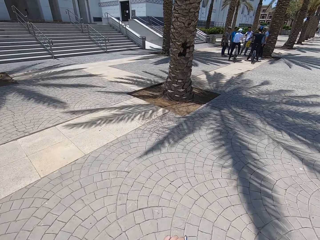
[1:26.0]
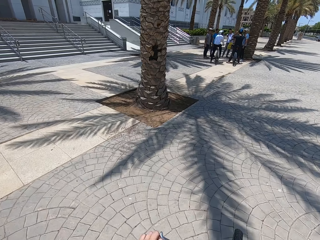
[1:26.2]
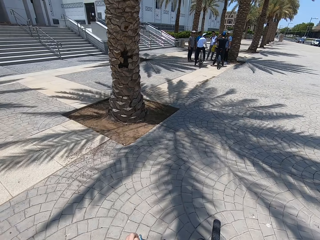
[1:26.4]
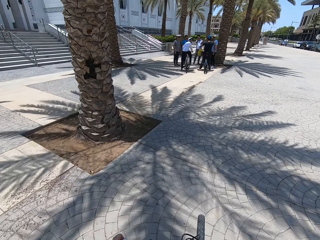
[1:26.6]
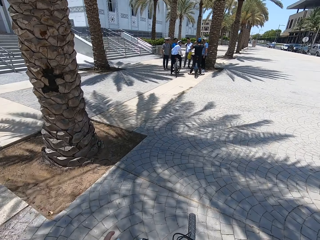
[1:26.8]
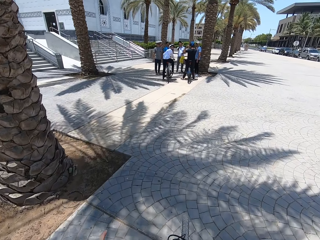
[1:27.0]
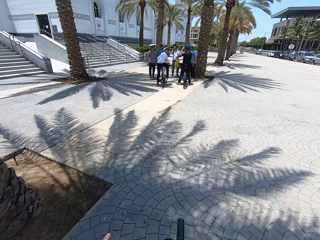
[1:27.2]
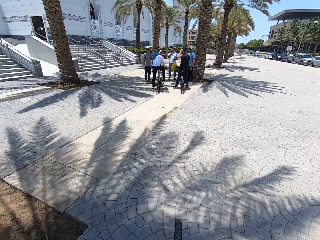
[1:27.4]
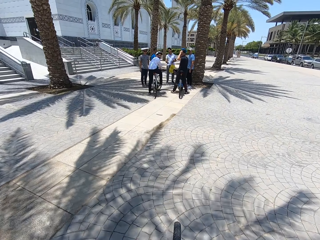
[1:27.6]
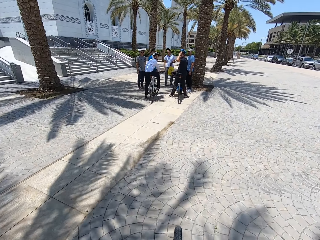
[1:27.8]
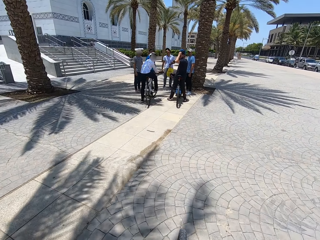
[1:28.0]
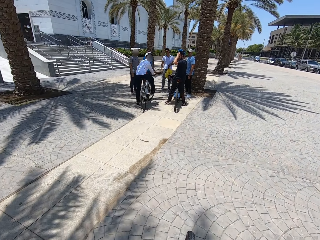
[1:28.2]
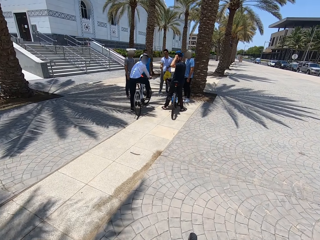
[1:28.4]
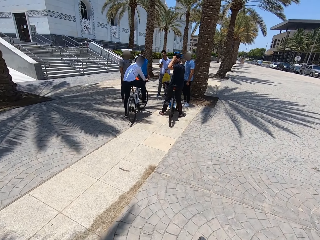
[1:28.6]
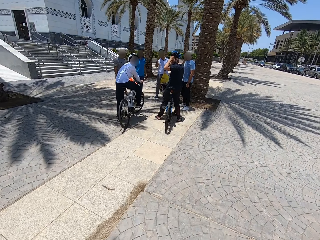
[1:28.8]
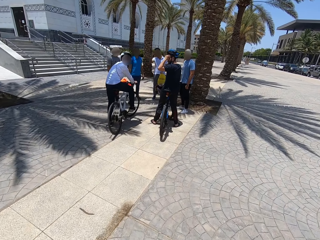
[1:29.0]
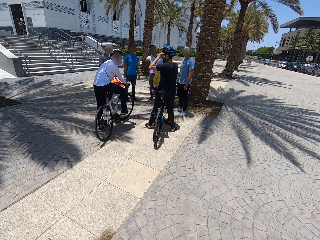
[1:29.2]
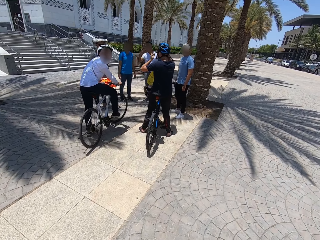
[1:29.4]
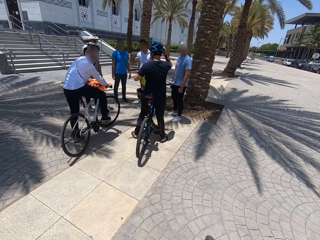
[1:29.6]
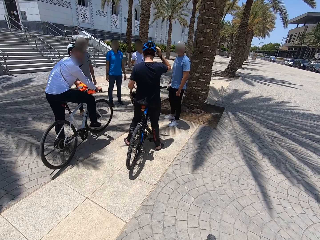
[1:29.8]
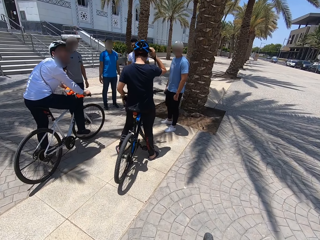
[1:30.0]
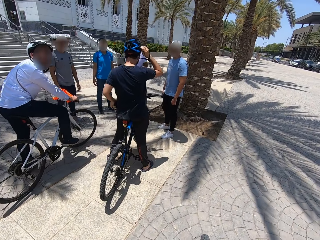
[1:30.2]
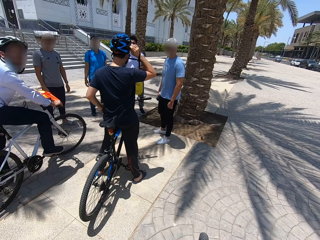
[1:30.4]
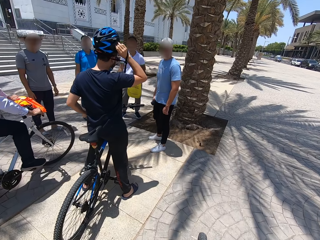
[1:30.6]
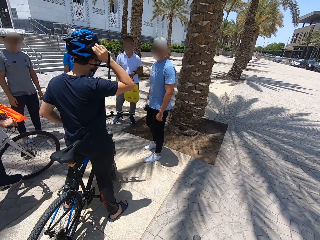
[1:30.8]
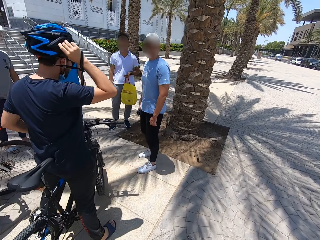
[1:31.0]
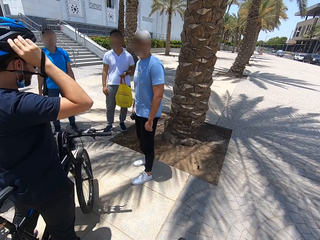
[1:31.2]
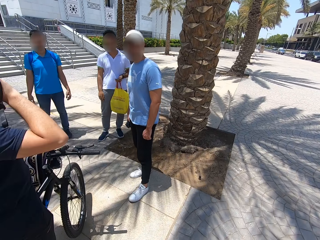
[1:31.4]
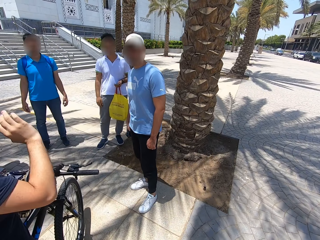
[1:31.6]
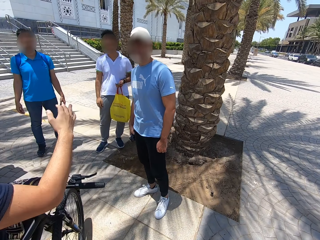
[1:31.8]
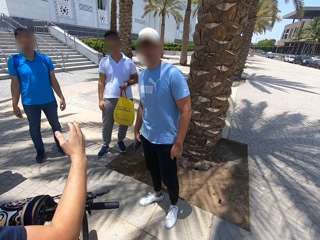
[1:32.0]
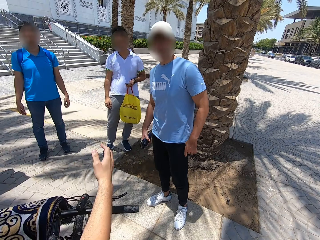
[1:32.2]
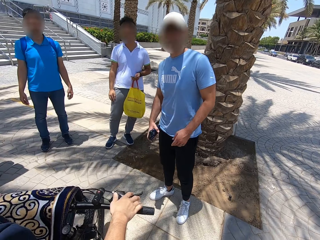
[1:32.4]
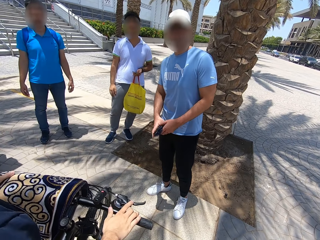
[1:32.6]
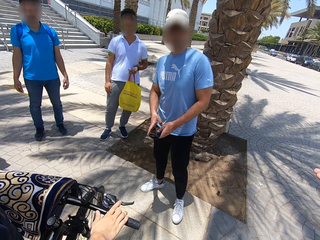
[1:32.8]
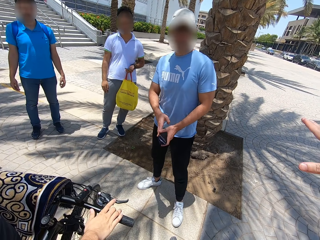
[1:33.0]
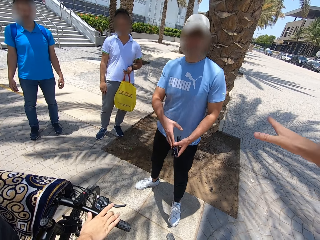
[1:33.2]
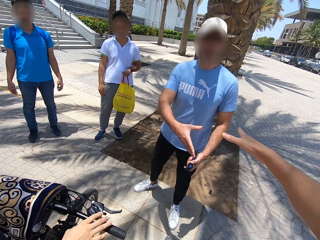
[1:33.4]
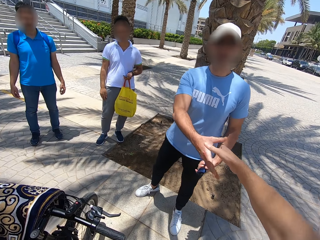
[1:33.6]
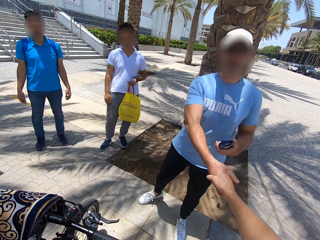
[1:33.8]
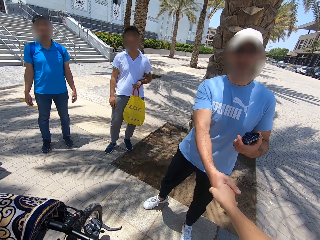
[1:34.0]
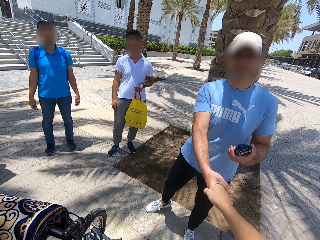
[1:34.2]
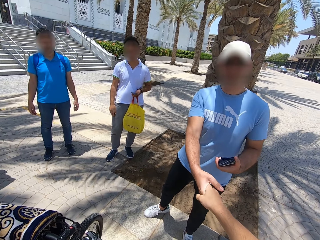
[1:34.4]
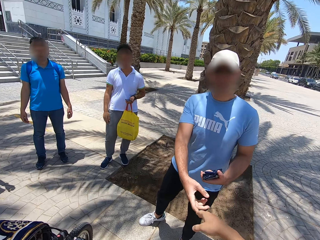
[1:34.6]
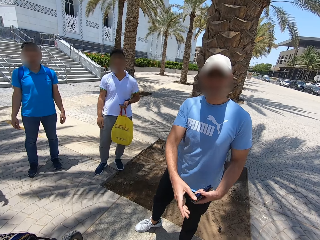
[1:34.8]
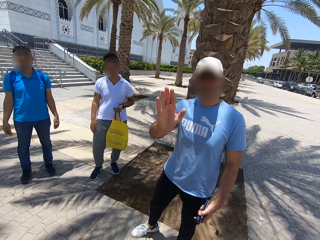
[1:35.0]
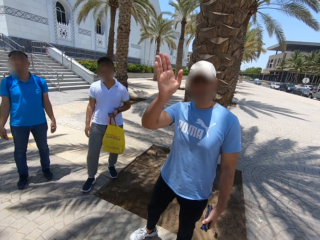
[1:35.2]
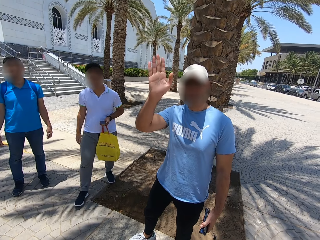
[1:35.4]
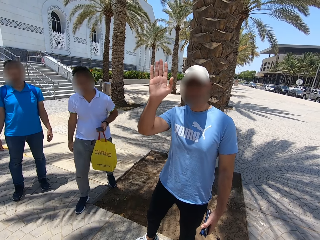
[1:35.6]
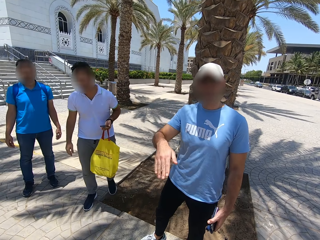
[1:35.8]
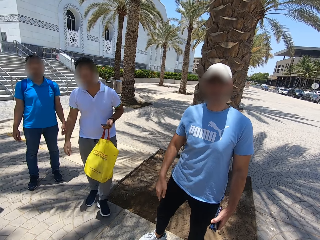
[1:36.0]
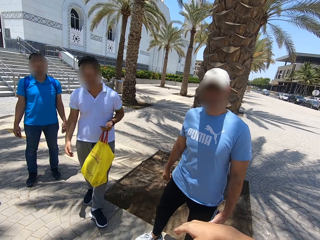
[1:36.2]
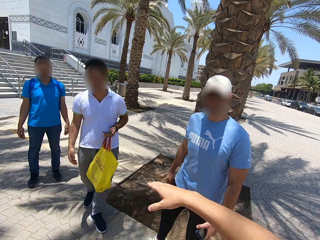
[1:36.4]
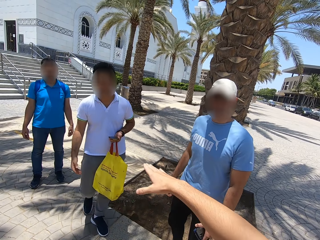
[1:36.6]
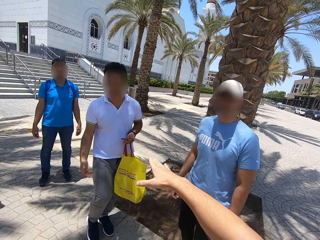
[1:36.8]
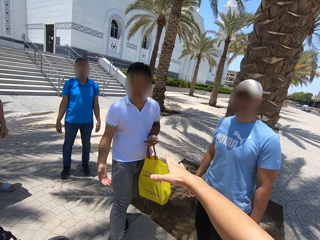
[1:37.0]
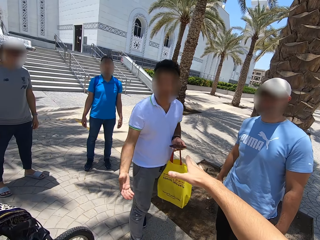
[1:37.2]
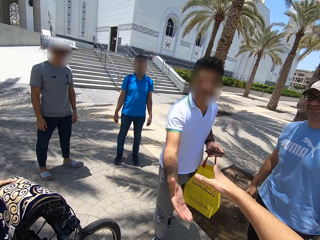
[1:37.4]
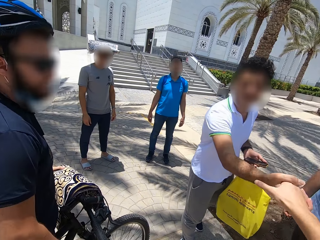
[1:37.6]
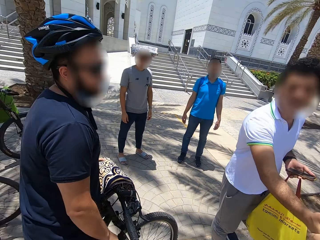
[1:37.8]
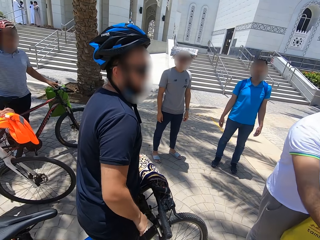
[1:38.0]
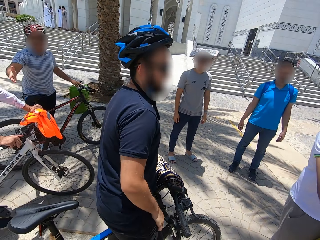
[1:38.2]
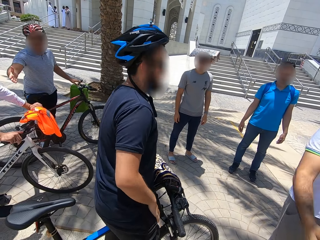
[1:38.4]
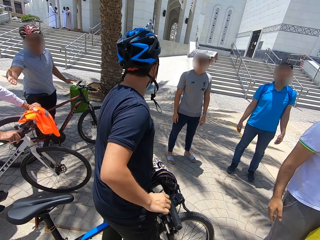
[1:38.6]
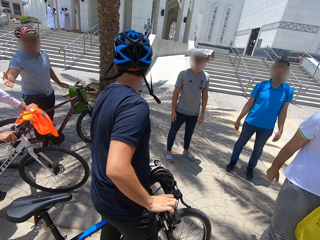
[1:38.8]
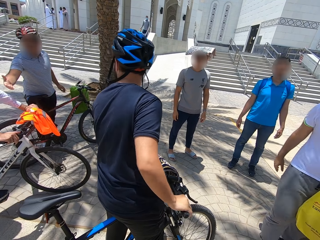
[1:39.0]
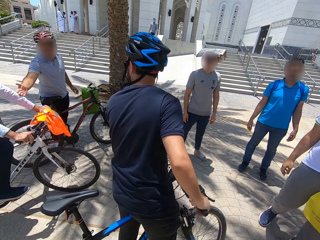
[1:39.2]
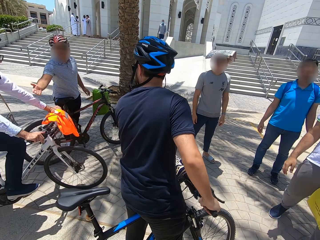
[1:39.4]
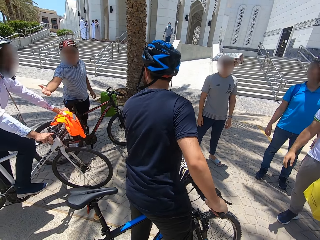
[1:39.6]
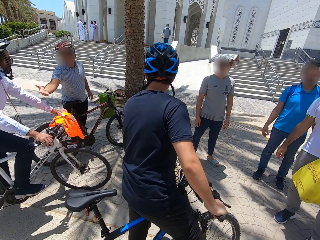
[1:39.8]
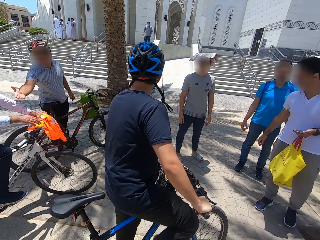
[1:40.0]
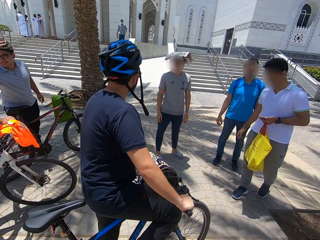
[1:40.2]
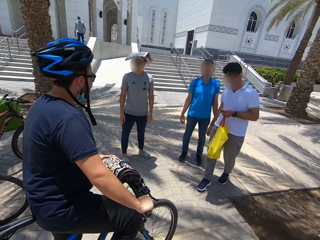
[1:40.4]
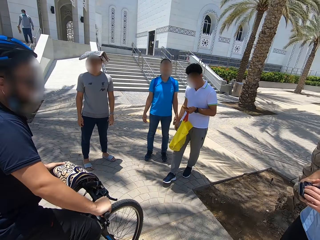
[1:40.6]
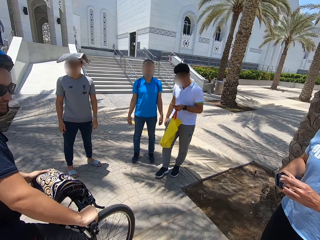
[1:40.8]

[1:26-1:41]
The camera wearer stops the bicycle. He greets the man. He shakes hands with the man. The man waves his hand on the walkway. Another man walks on the walkway. The camera wearer moves his hand. He greets the other man. He shakes hands with the other man. He looks around to the other people. The other man backpedals on the walkway. Someone greets another man.

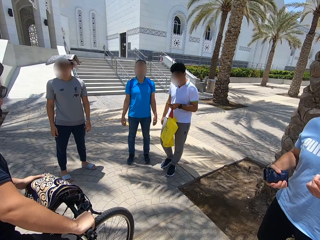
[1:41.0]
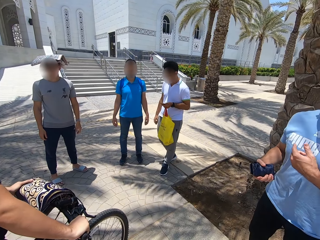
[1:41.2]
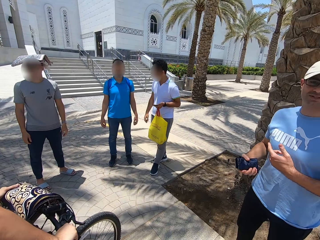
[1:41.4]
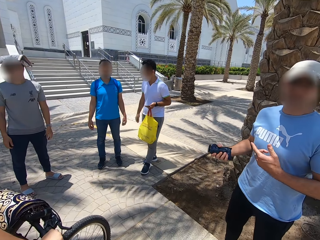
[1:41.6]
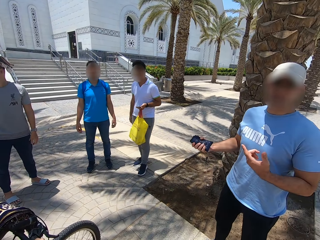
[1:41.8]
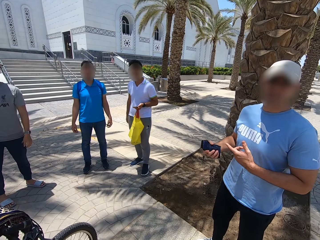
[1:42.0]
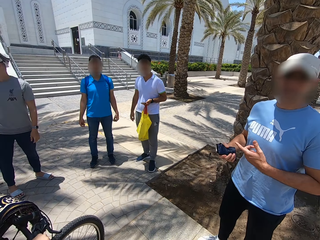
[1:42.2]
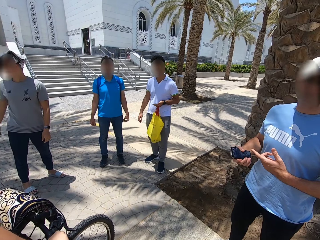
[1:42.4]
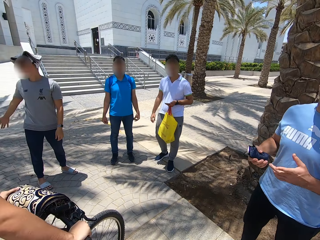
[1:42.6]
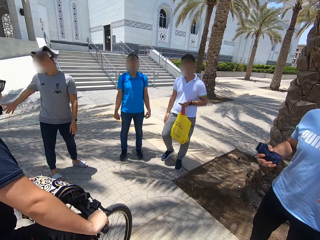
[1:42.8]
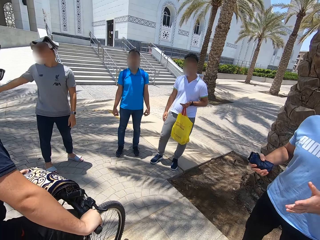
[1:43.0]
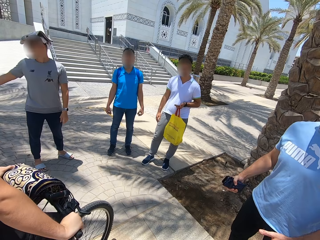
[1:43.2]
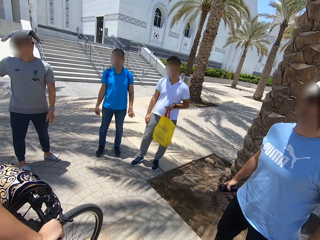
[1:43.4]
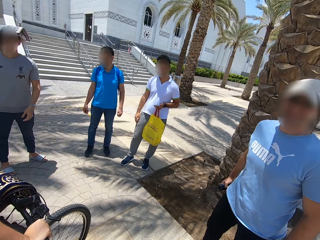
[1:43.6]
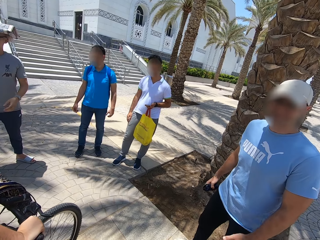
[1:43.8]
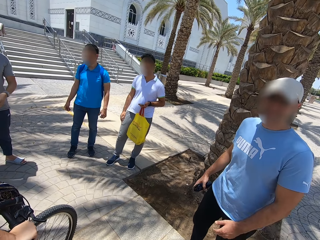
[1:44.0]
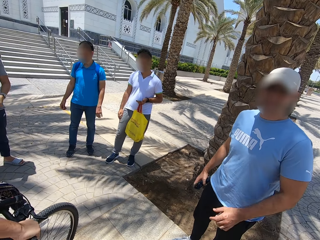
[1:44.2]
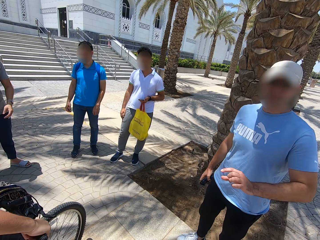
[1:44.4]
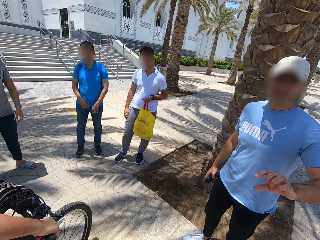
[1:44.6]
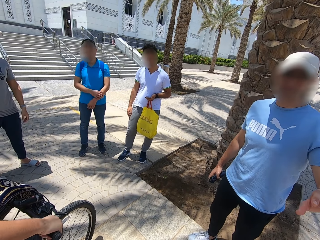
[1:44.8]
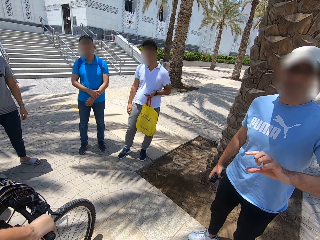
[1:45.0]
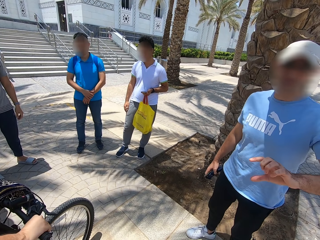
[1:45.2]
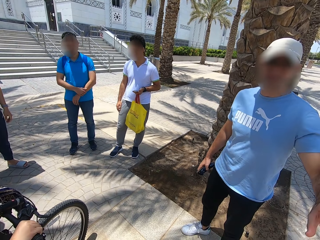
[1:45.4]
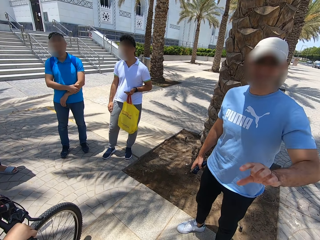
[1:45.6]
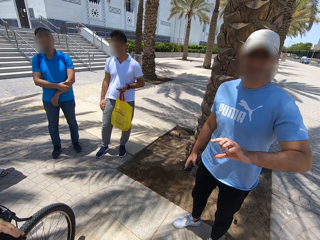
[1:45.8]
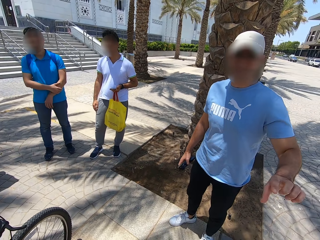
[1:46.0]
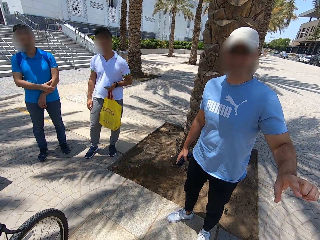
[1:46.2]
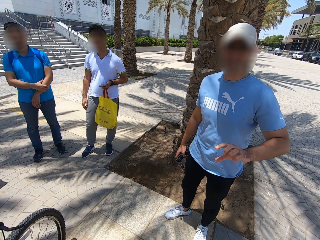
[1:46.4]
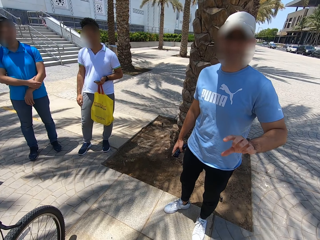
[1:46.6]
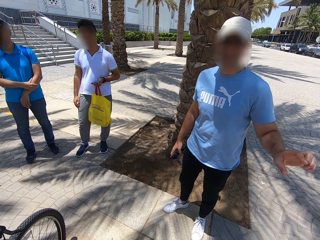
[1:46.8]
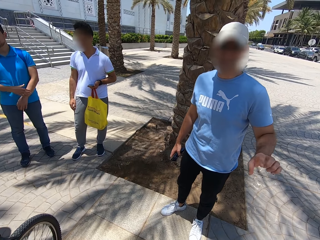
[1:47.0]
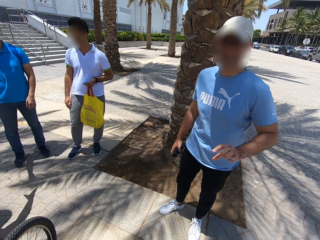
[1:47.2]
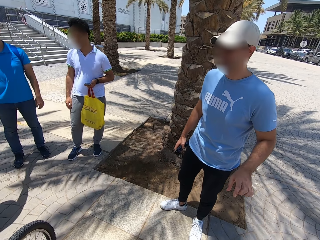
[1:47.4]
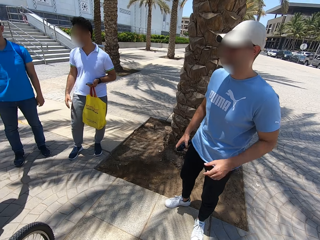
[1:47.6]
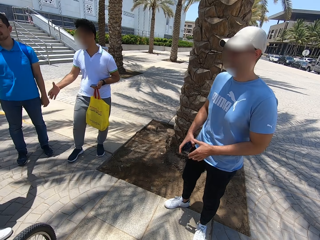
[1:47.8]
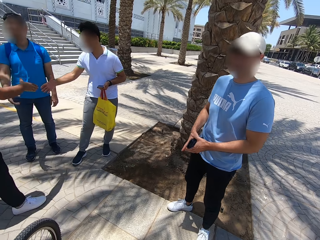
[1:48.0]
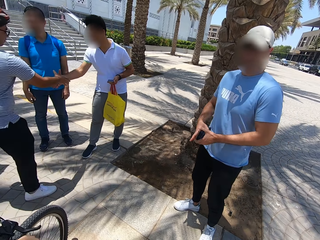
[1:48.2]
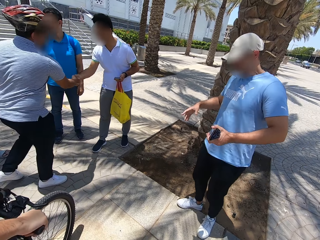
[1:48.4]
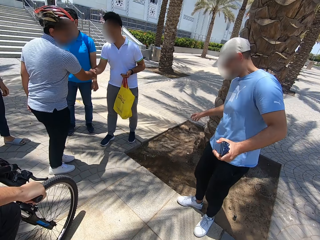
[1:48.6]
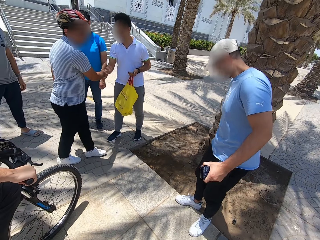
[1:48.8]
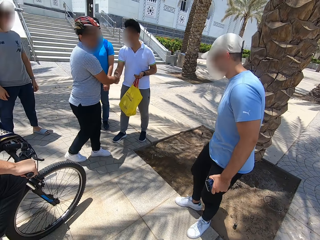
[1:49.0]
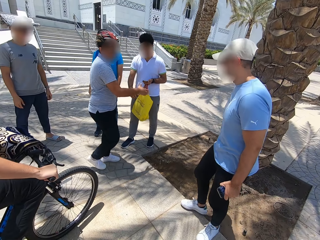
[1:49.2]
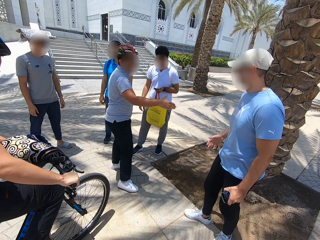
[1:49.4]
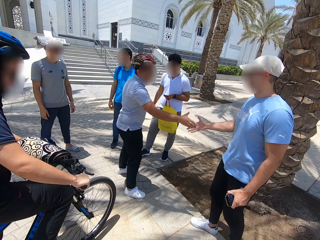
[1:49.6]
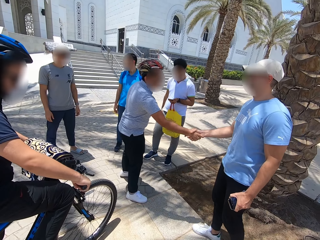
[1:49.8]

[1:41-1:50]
A man talks on the walkway. The camera wearer stares at a person. The person moves his hands. Someone greets another man. Another person shakes hands with a third person and the first person.
